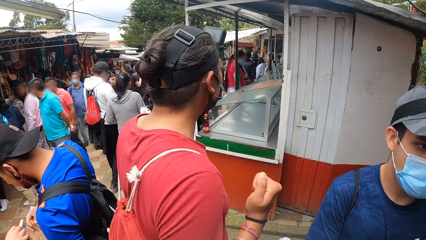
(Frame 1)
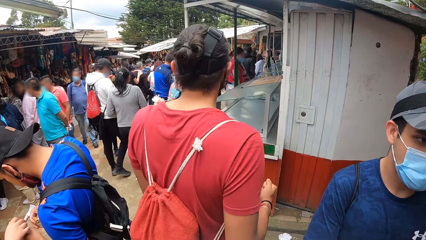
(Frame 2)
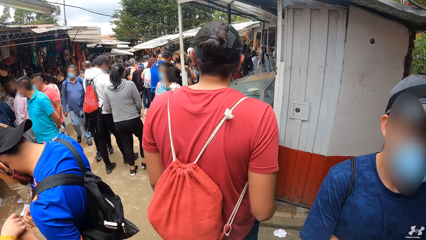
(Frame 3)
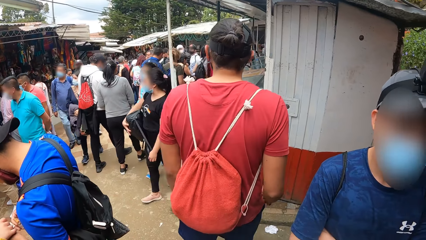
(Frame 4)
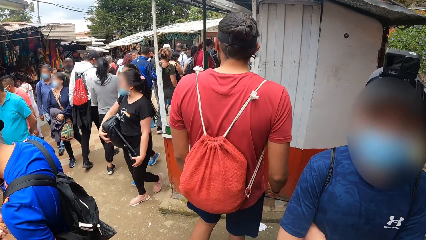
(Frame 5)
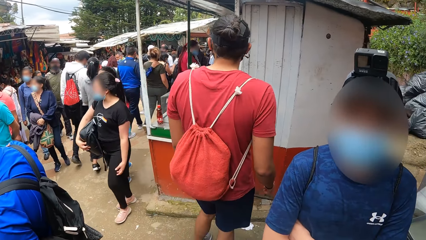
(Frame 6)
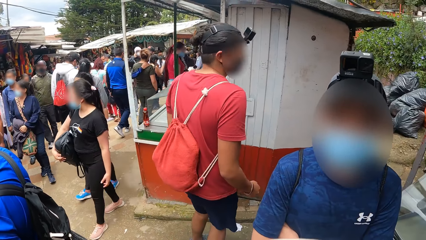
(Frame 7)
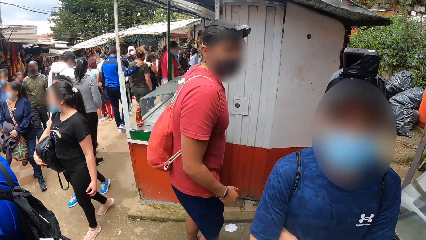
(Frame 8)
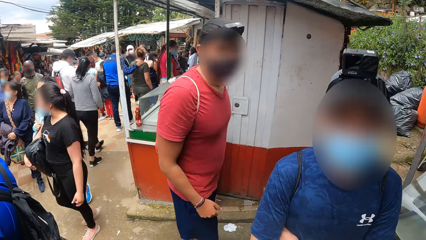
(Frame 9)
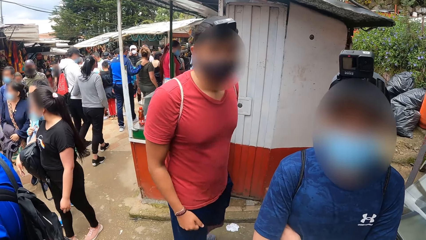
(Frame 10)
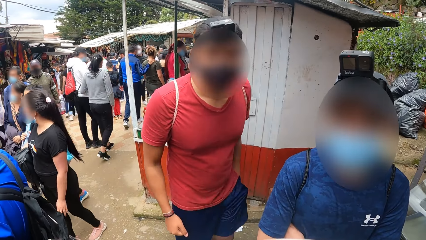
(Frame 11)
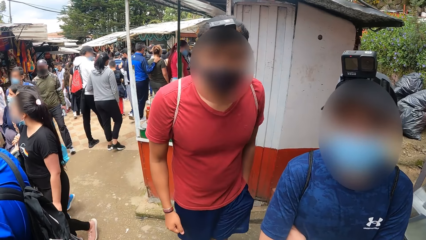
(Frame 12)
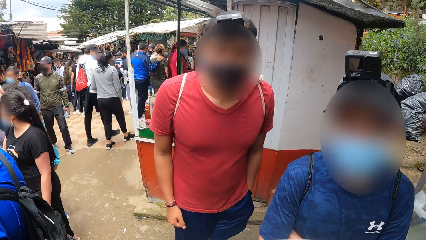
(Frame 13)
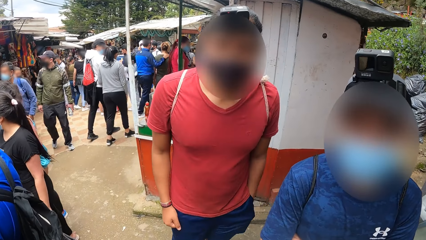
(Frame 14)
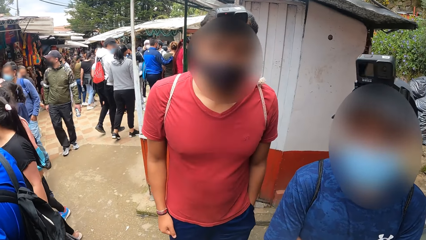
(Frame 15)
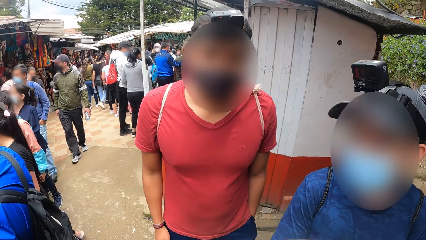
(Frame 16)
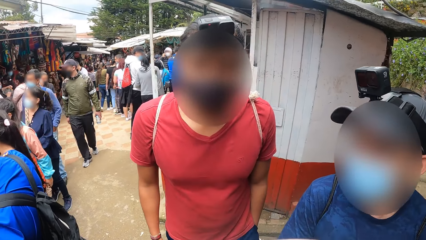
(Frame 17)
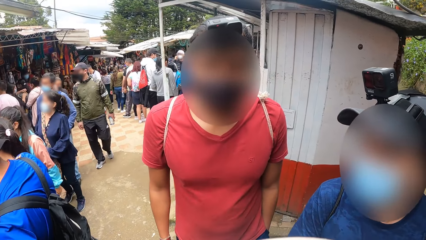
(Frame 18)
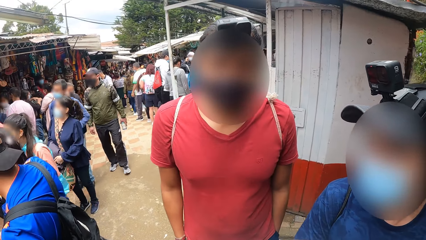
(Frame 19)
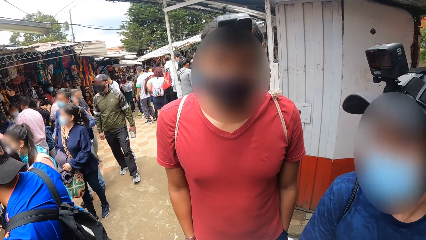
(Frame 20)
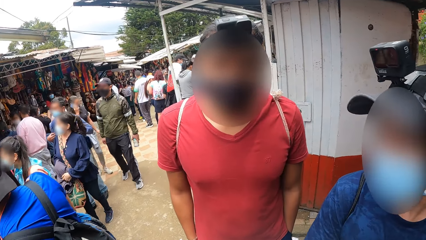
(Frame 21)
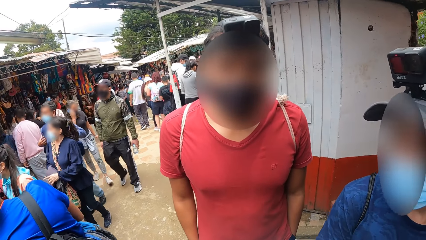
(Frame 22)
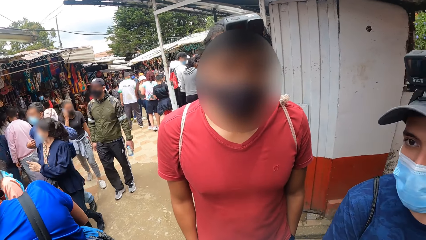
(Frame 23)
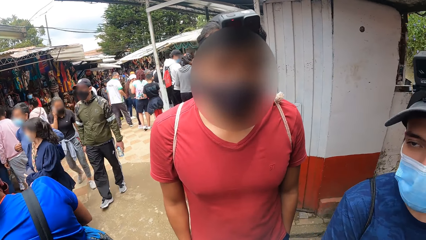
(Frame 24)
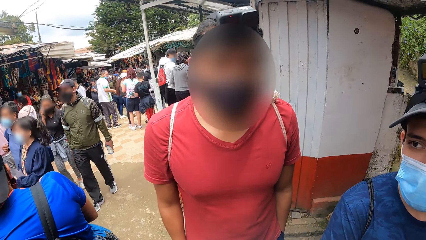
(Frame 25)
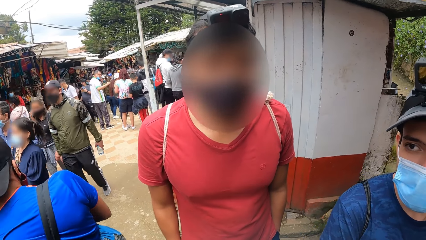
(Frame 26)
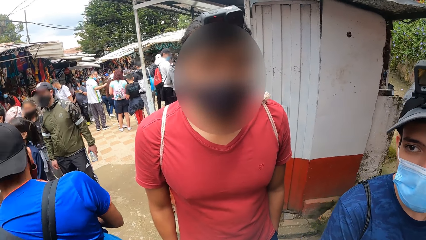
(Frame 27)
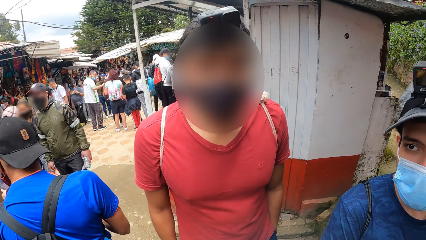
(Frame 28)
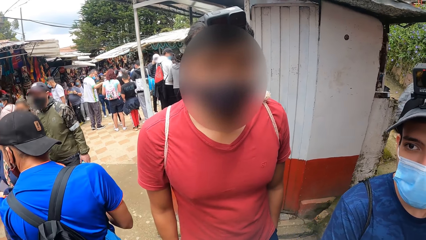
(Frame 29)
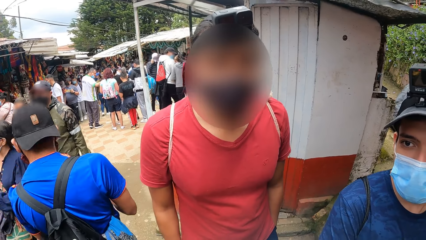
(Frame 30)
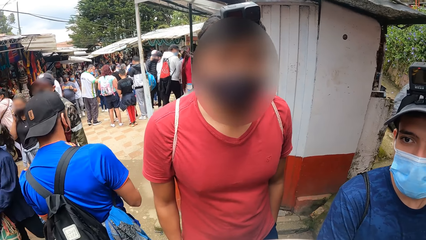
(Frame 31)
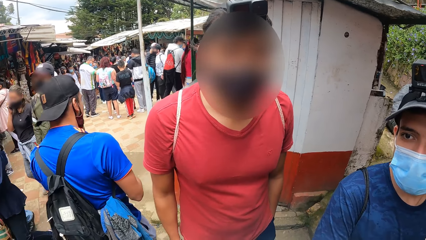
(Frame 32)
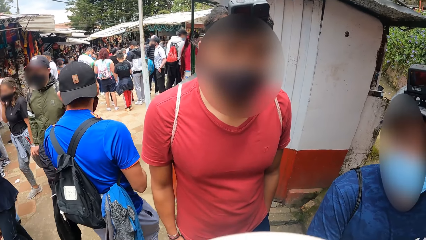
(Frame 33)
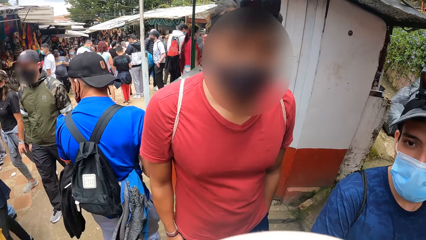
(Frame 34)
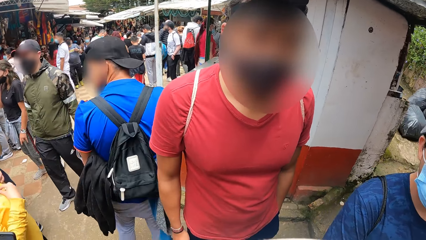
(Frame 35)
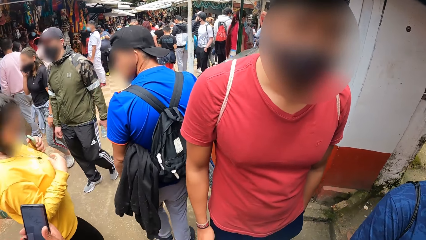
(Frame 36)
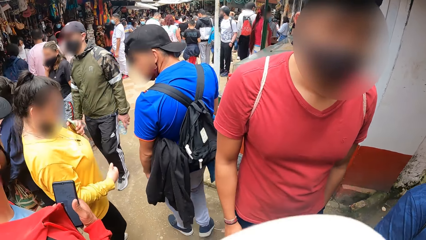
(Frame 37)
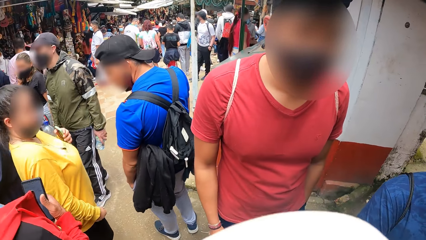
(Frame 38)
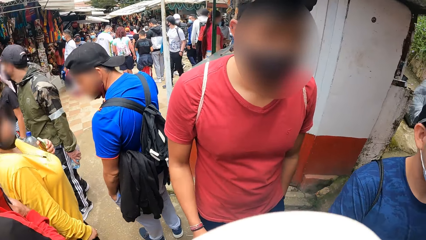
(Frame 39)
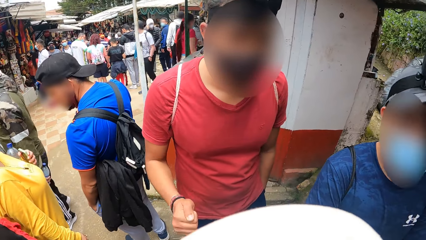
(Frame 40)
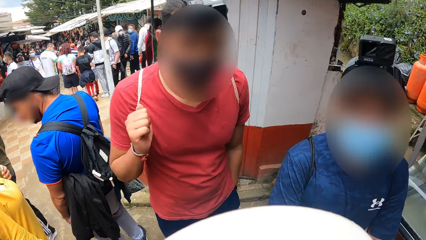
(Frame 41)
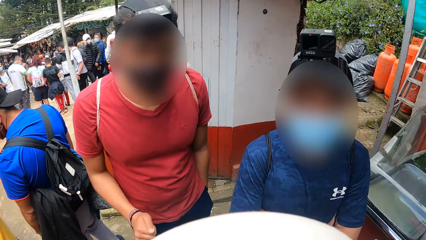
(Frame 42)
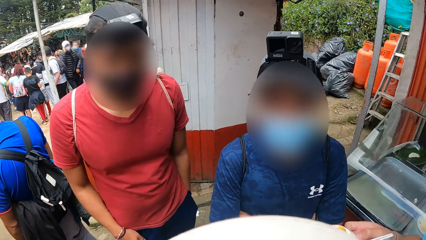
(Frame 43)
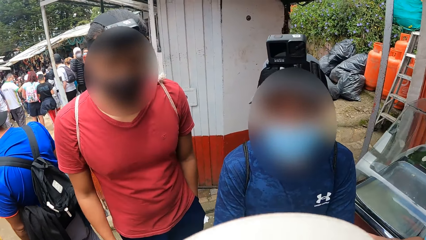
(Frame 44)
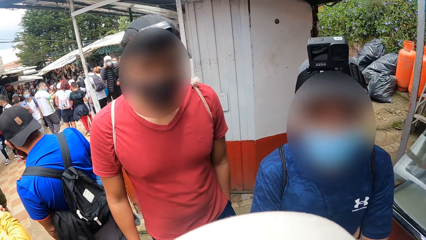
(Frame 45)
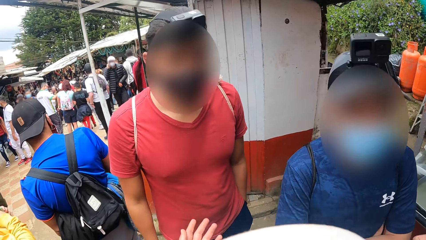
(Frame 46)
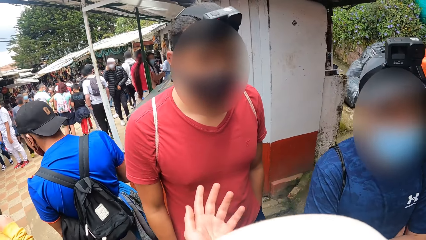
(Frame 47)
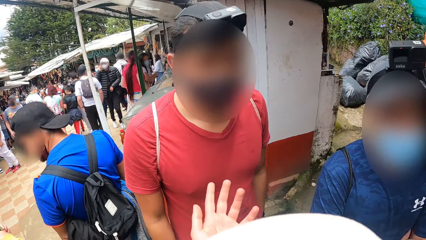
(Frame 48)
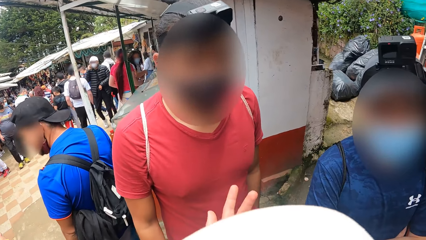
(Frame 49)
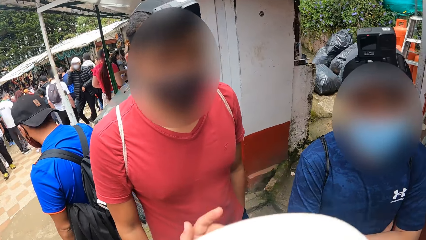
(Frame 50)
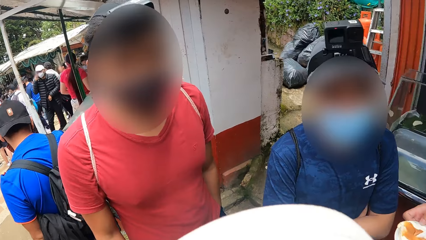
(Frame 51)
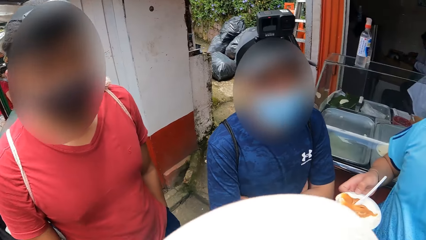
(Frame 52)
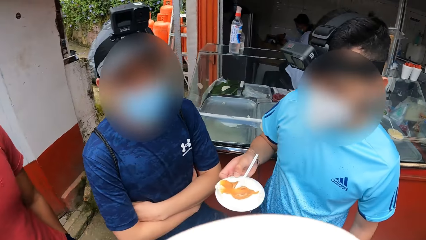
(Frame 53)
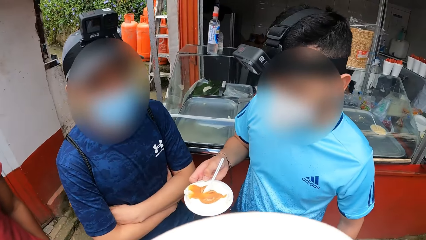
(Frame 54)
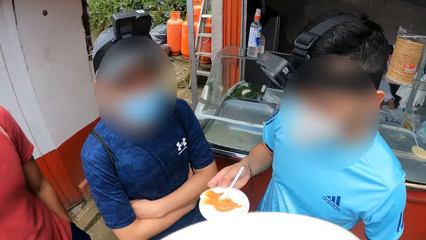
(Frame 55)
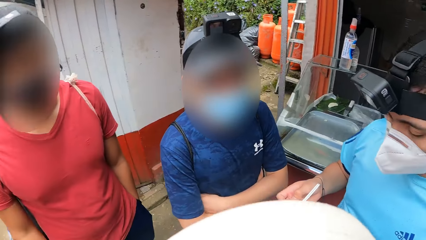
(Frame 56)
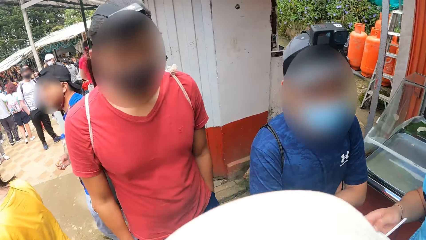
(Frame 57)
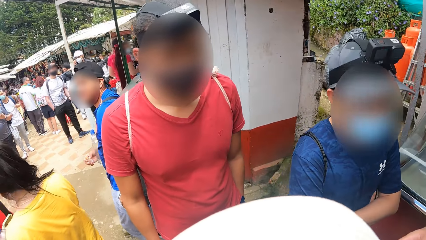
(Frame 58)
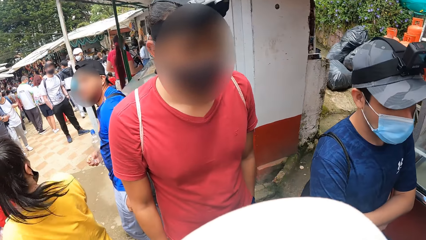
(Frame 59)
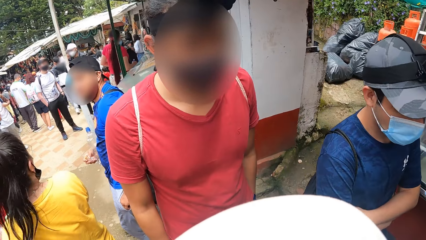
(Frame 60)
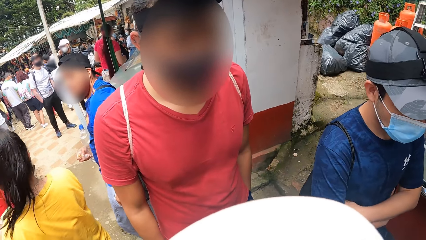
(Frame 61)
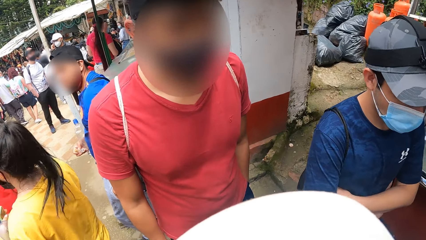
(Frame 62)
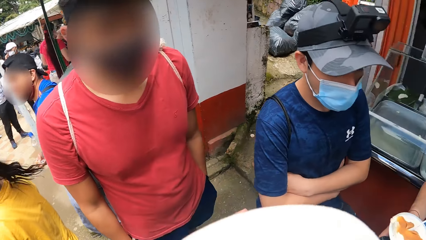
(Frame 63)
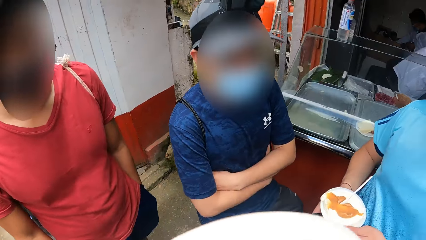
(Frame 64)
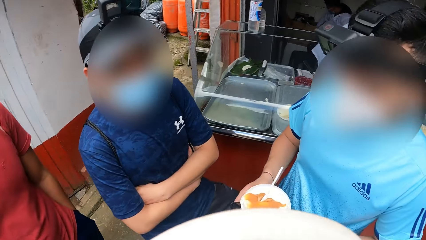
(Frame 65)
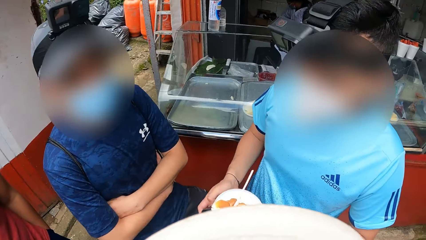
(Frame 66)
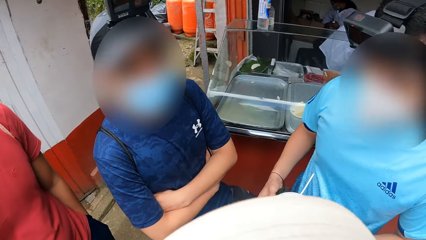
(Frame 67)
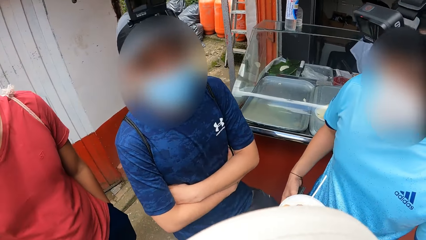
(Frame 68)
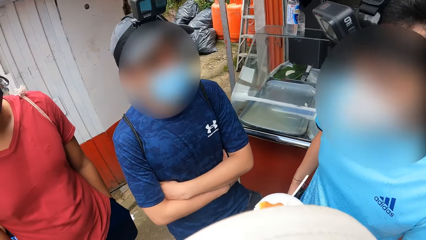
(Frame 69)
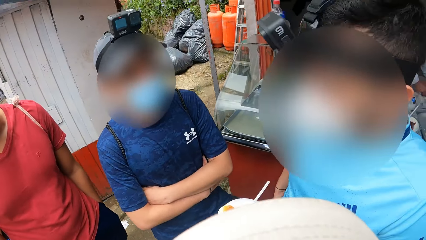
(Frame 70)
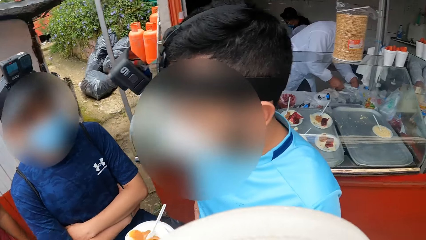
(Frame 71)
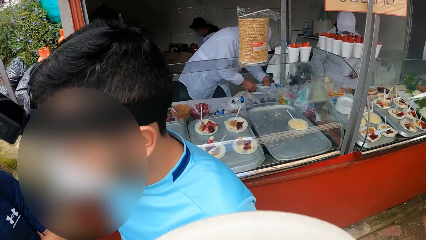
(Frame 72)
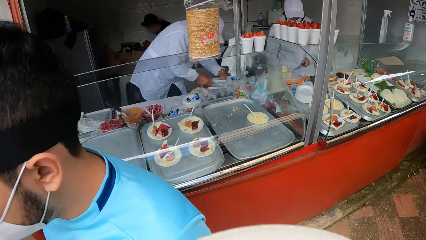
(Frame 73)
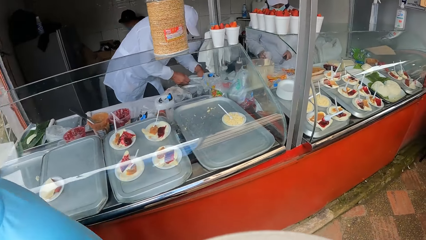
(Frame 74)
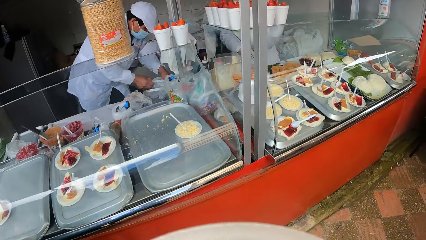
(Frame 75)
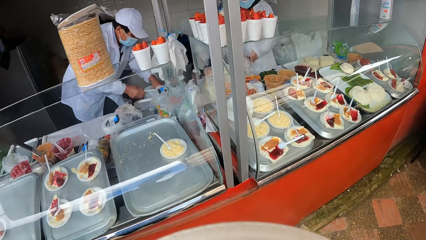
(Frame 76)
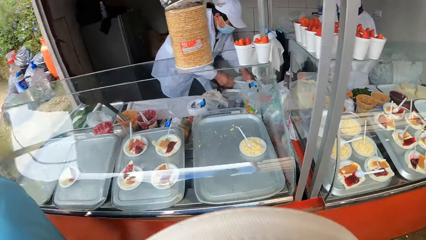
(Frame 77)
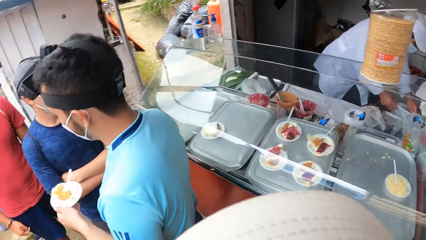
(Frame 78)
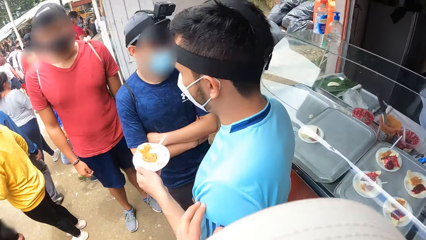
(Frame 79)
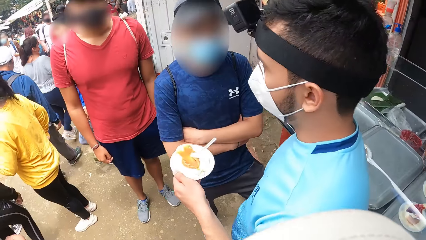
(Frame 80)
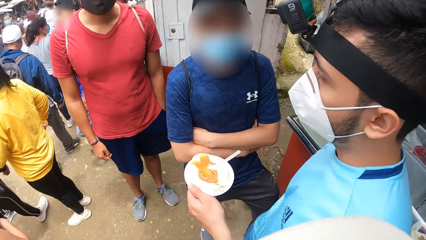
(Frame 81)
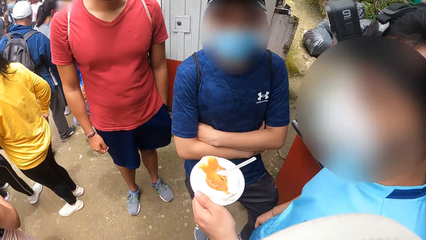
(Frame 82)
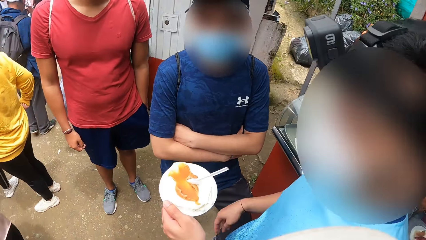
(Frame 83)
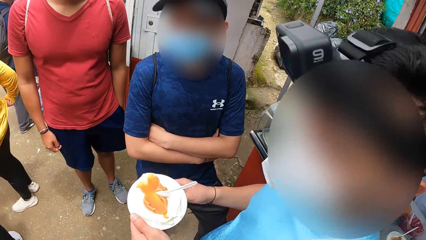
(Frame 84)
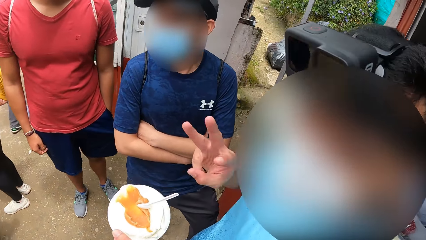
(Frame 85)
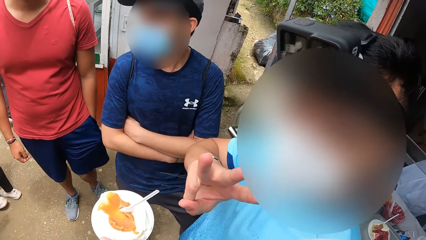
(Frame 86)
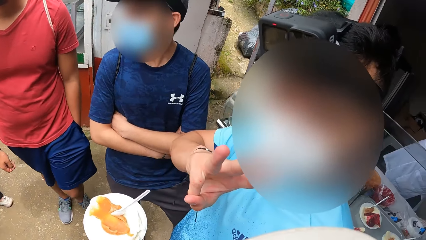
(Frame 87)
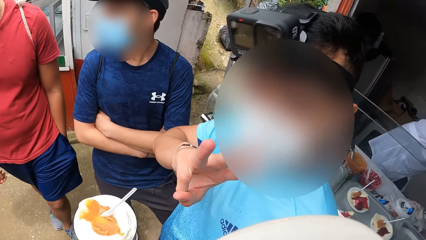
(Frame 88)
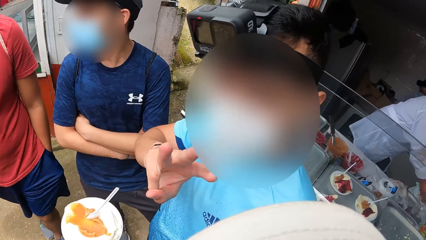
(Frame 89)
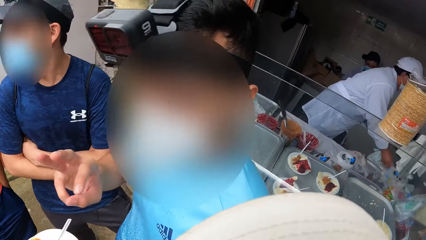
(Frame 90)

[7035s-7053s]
The camera wearer gesticulates with his left hand. The man holds the food in his right hand, puts a phone in his right hand in the pocket of his trousers, and holds the plate with the left hand. A food vendor picks money from a table in the food stand. The camera wearer looks at the oblea. The man interacts with the camera wearer and gesticulates with his right hand.
